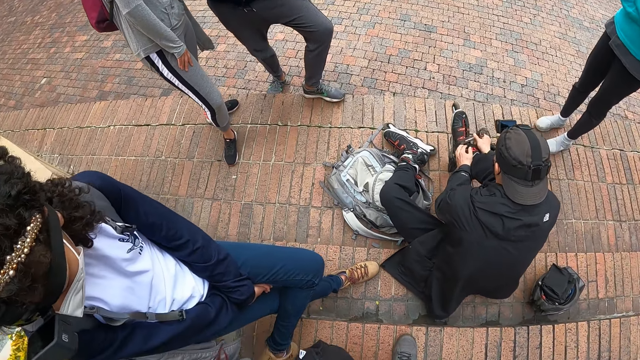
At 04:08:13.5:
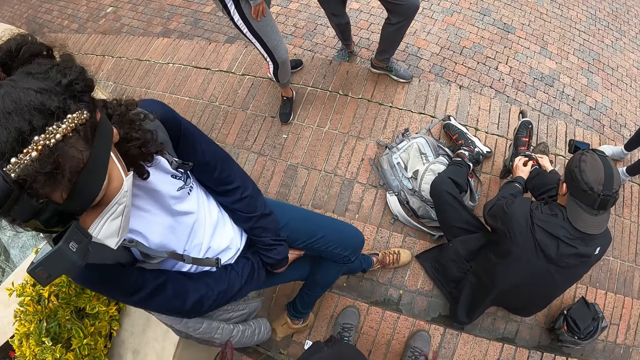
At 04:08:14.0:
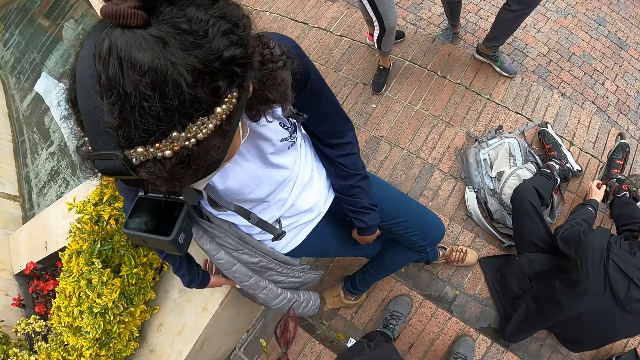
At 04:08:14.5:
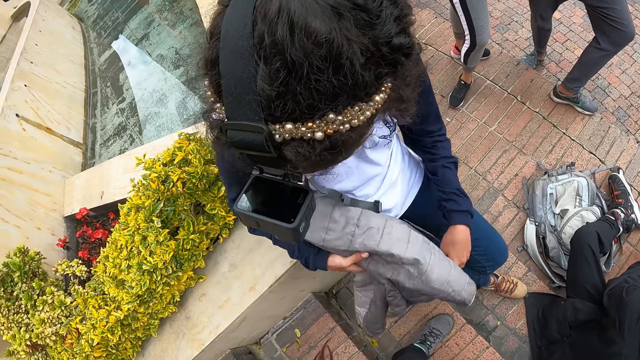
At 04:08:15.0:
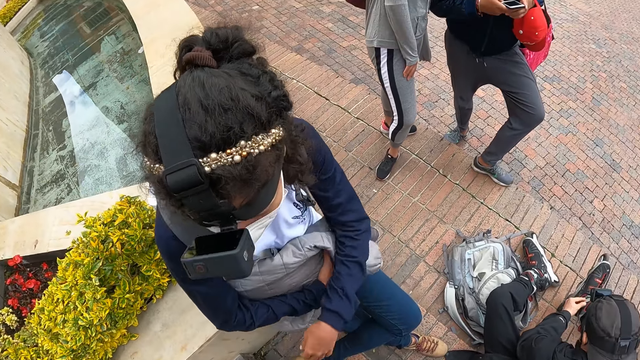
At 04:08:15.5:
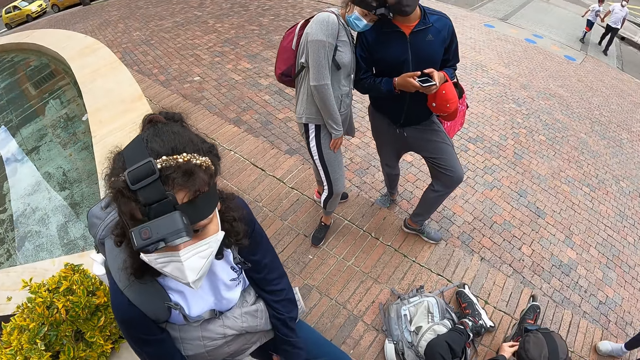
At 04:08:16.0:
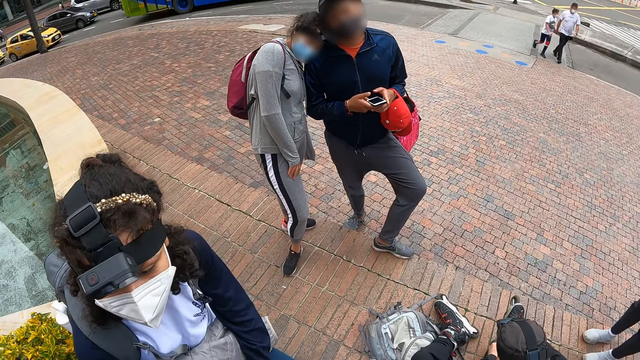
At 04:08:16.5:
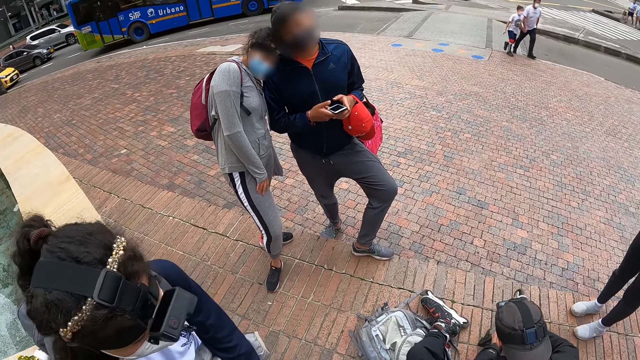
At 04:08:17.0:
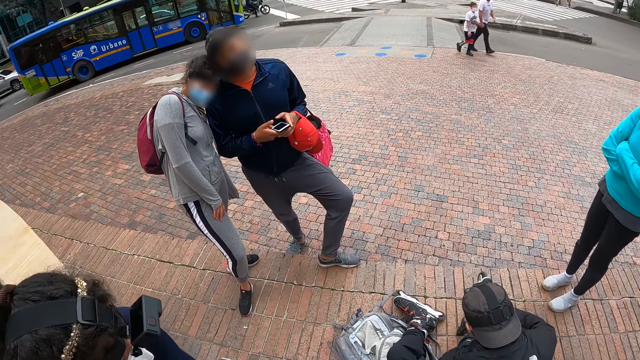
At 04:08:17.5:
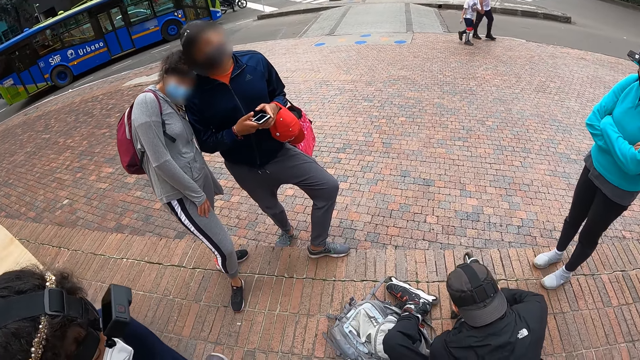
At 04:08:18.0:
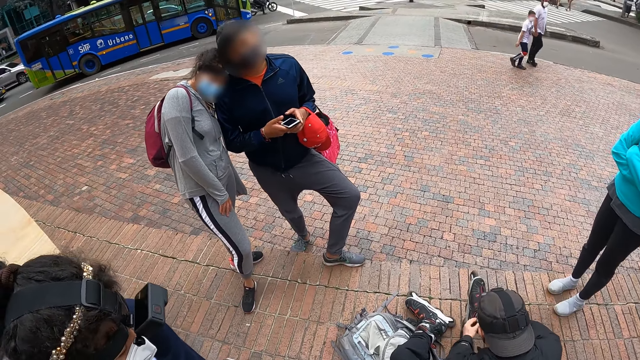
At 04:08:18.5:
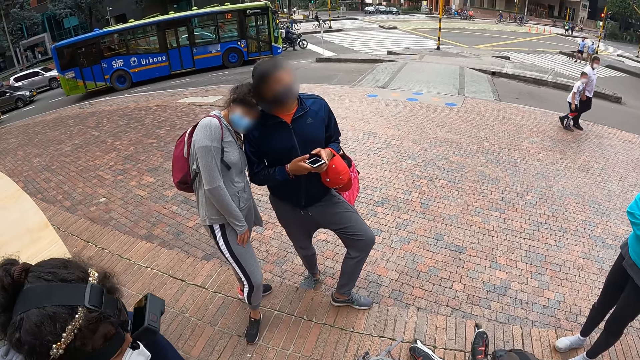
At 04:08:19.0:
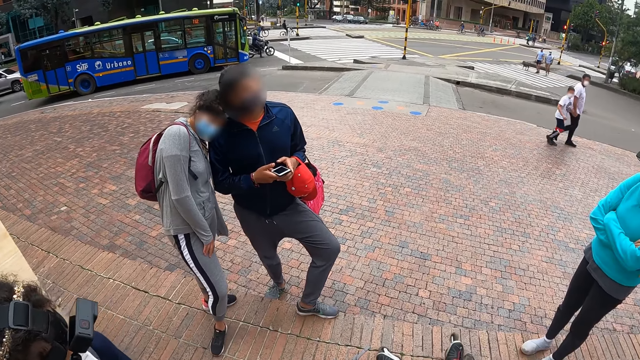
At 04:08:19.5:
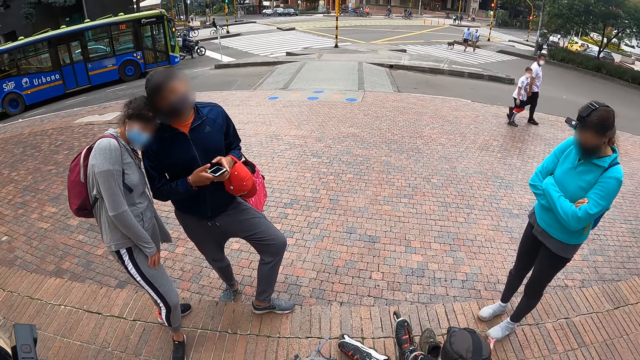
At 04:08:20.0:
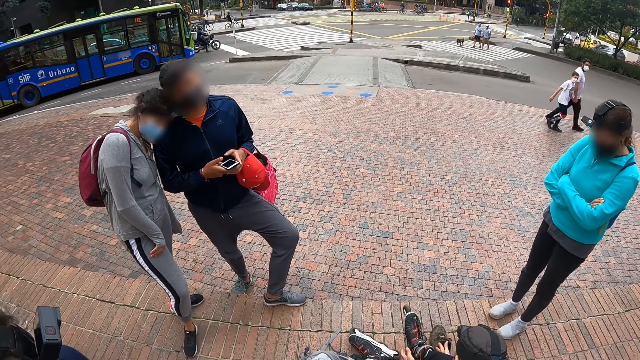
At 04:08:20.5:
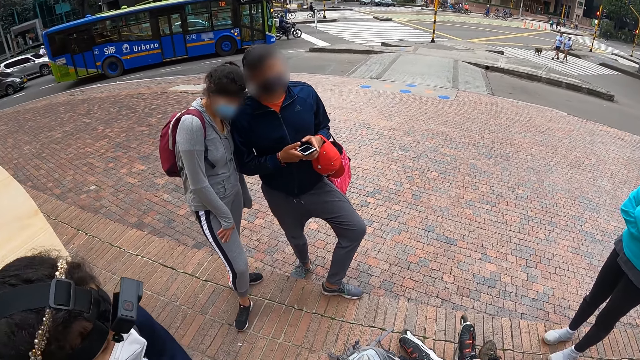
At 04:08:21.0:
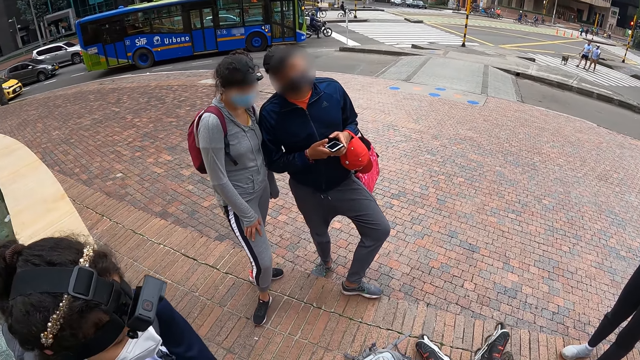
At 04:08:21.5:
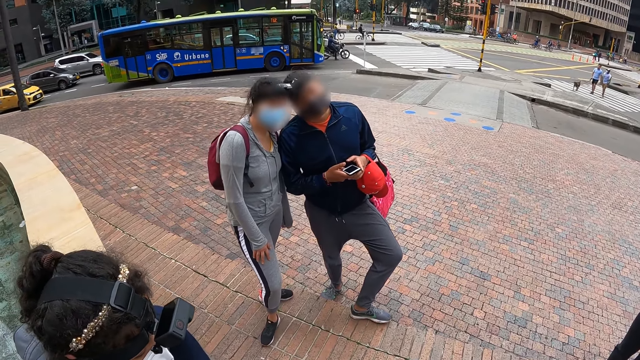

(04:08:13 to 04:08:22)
The camera wearer looks at a woman.

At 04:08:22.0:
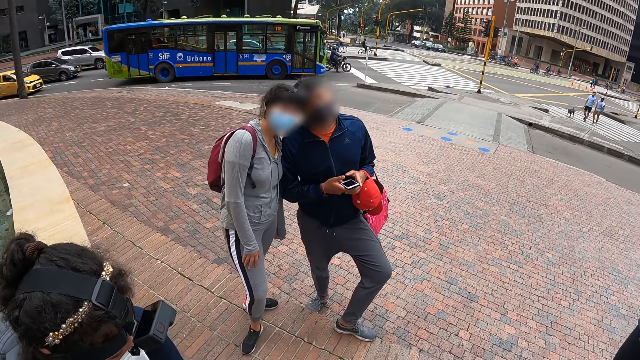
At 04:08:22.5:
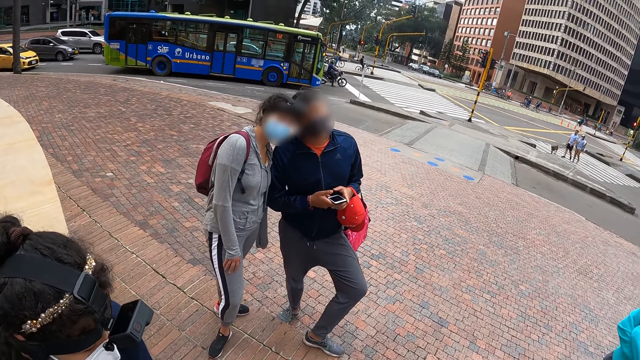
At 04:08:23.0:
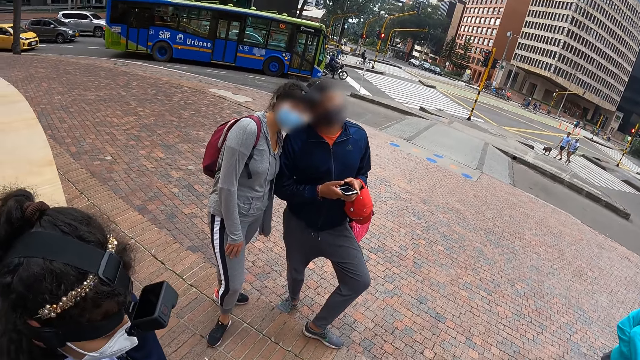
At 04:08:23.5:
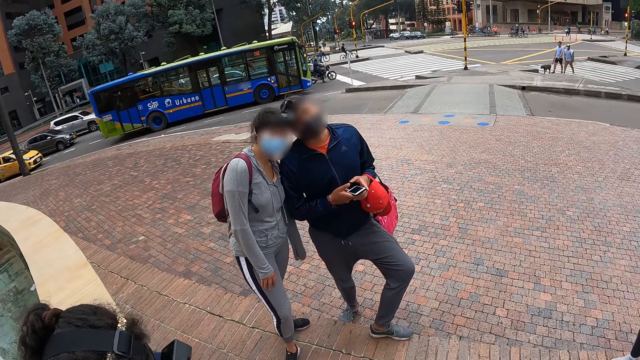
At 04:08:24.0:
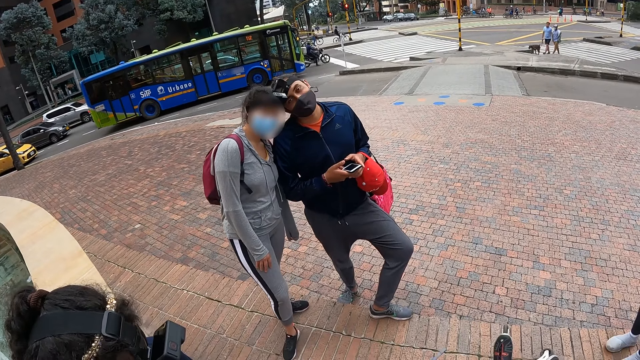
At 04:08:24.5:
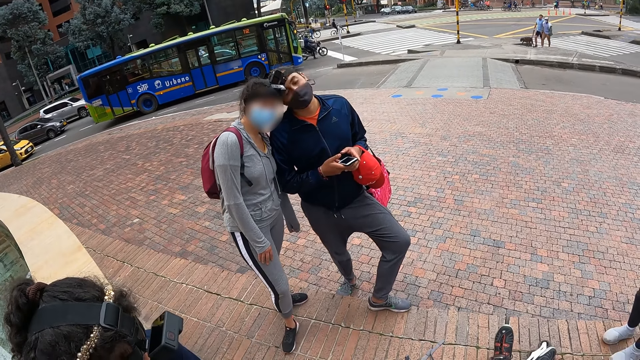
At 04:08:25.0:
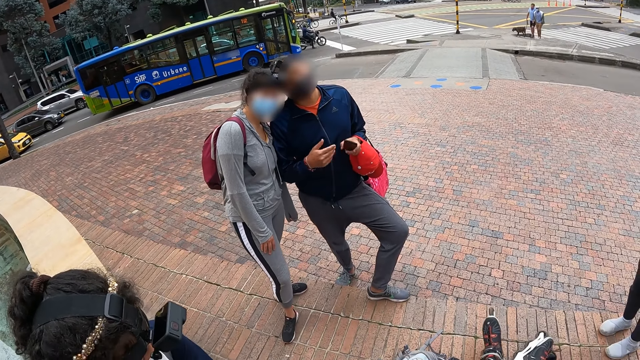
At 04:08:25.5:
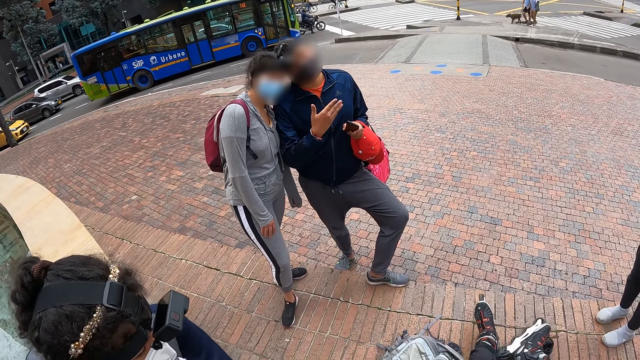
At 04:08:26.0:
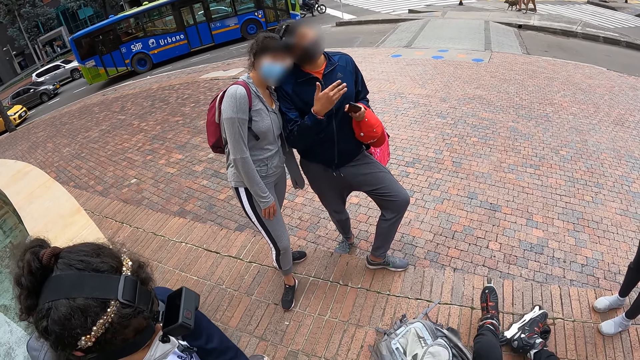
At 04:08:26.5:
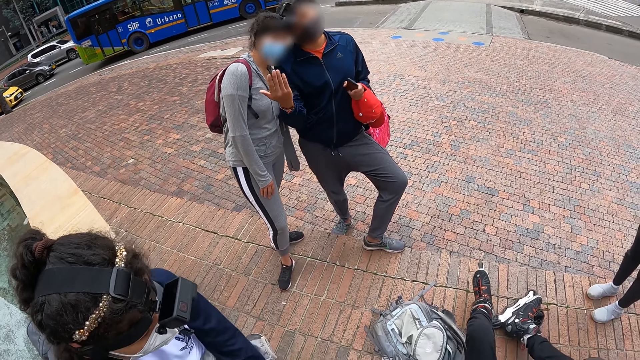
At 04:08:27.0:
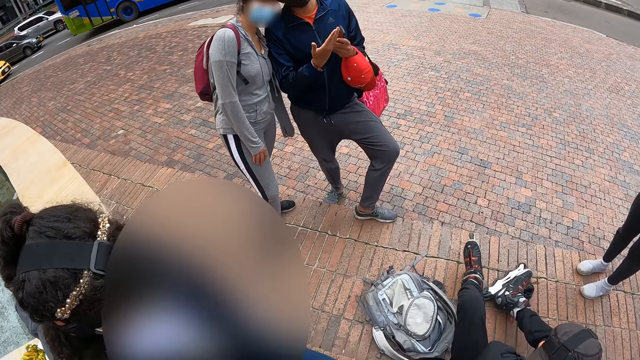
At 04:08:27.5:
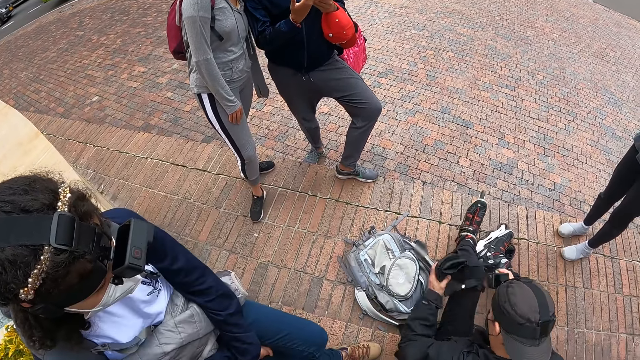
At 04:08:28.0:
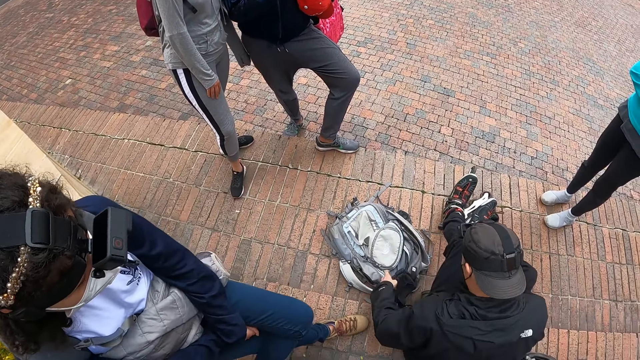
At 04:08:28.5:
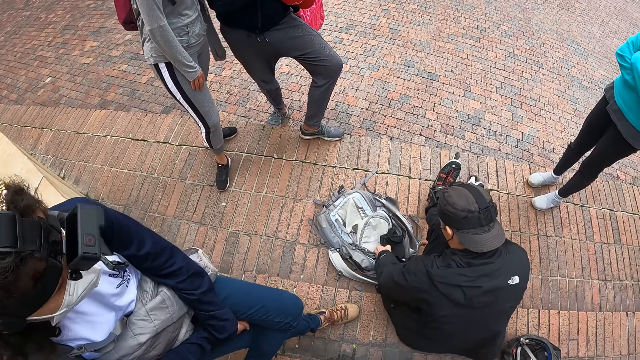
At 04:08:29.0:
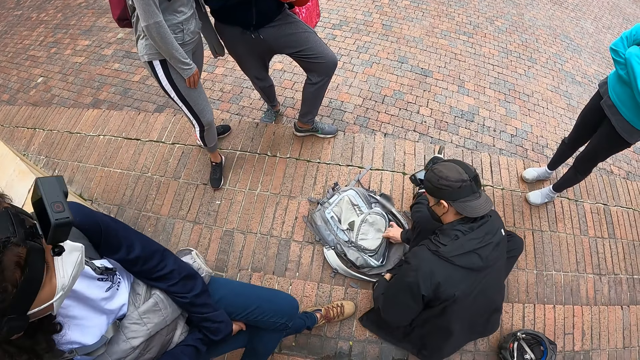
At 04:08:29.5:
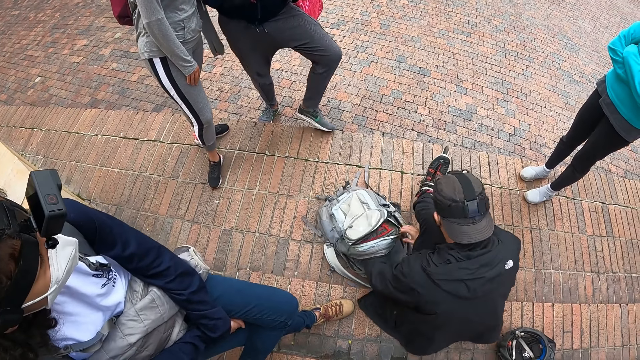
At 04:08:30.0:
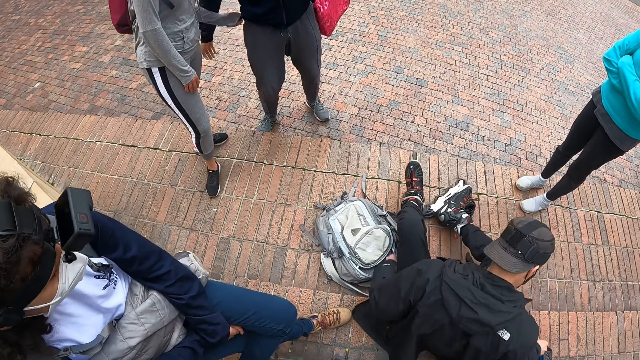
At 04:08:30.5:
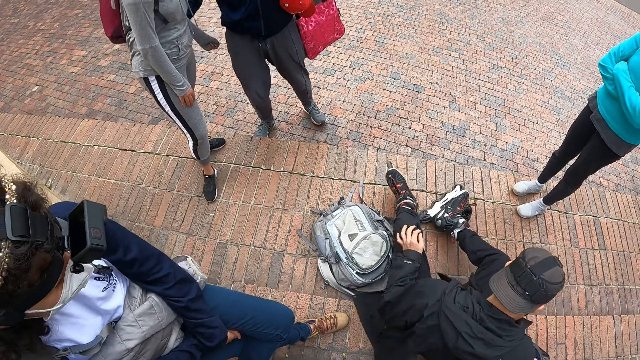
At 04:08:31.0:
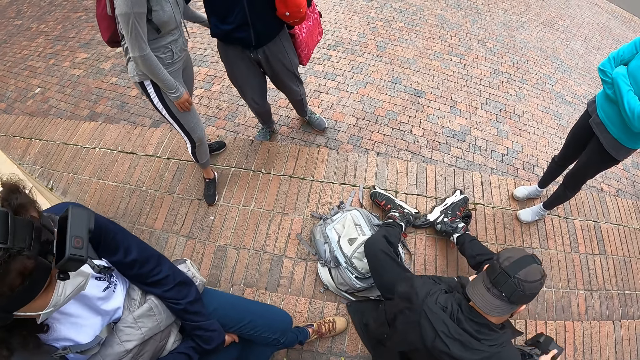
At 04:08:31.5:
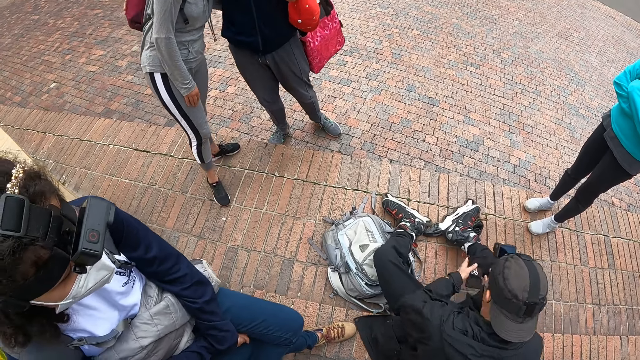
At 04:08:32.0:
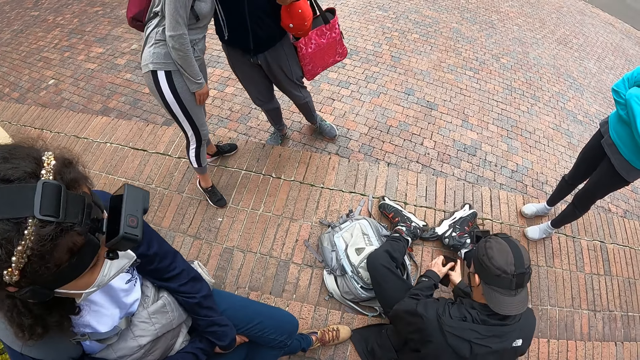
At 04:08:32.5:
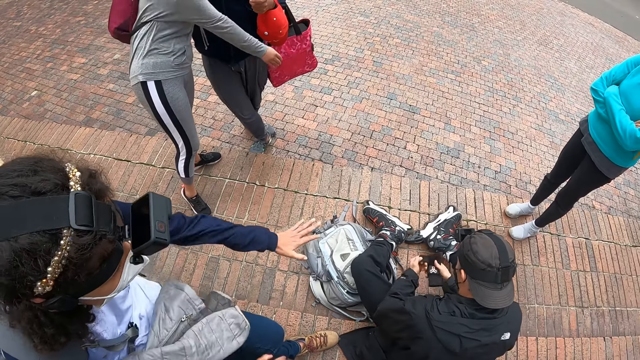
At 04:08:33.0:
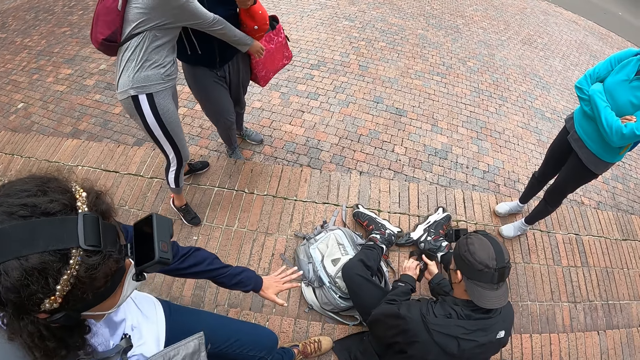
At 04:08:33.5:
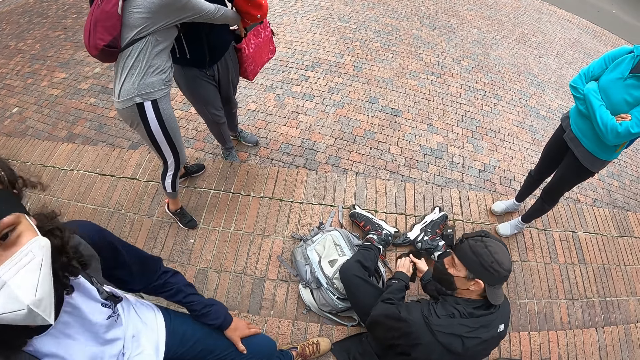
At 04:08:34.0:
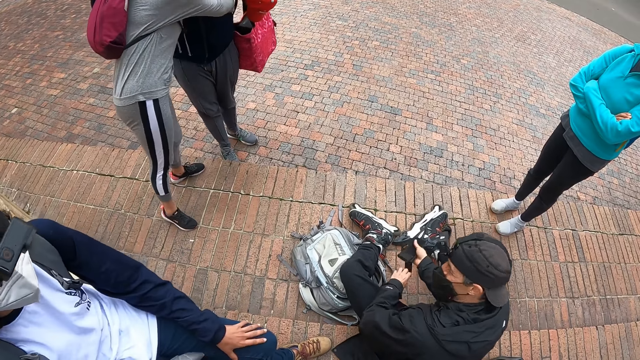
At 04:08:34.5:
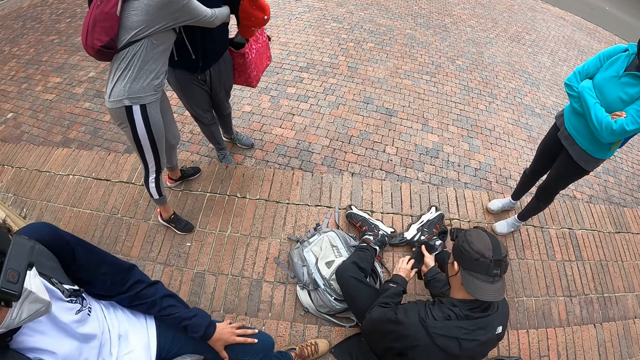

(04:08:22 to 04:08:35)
The camera wearer interacts with a man. Another man opens a bag on the floor with his right hand. The other man picks up a hand glove from the bag on the floor with his right hand. The other man unfolds the hand glove with his hands.
